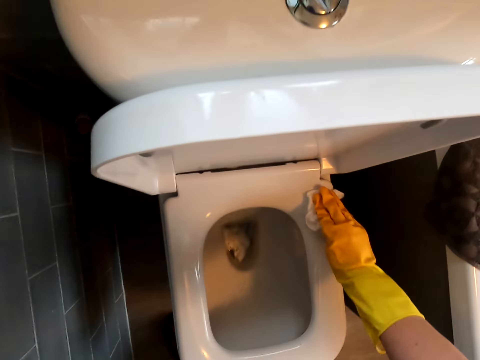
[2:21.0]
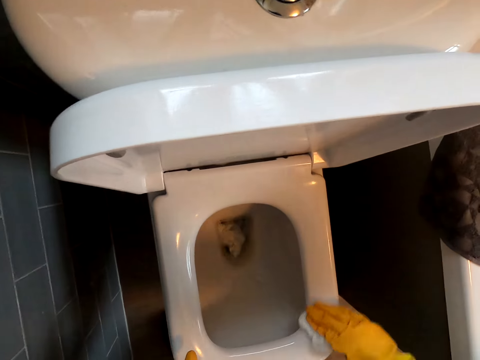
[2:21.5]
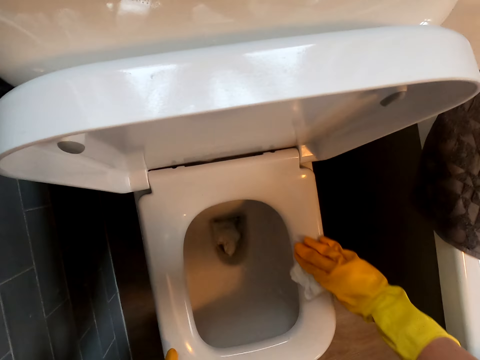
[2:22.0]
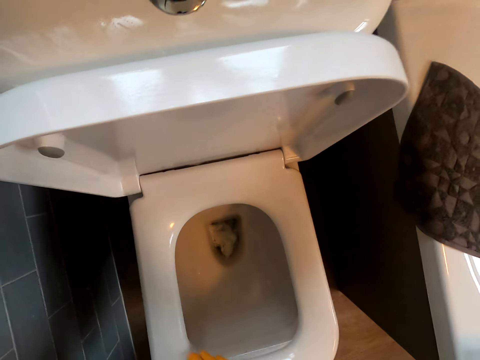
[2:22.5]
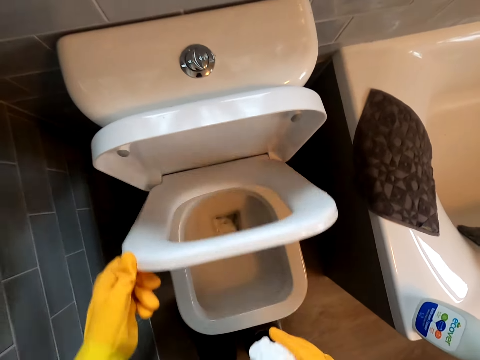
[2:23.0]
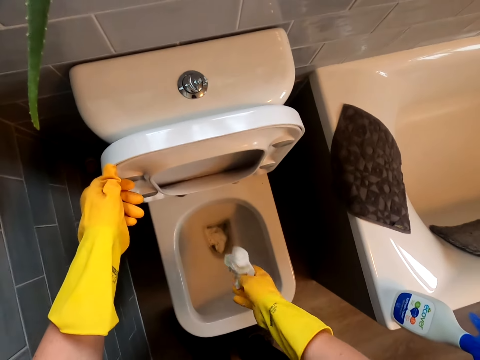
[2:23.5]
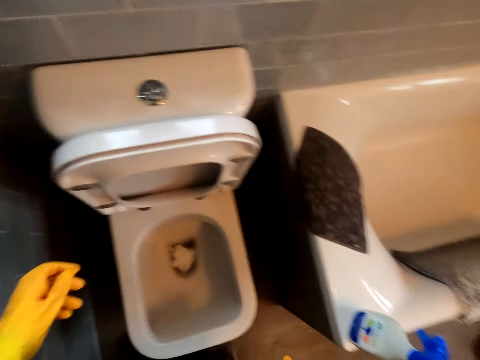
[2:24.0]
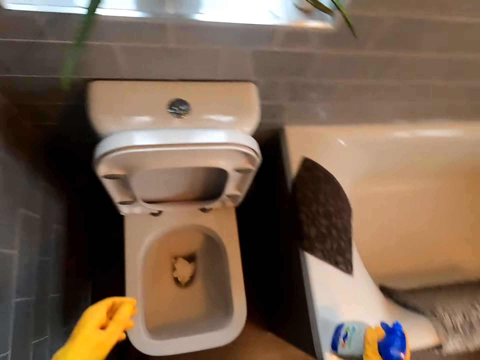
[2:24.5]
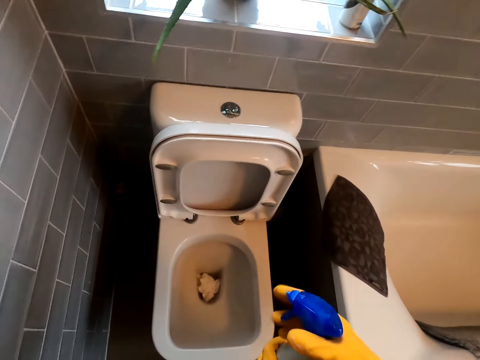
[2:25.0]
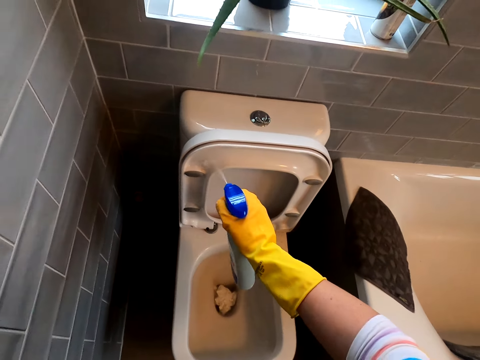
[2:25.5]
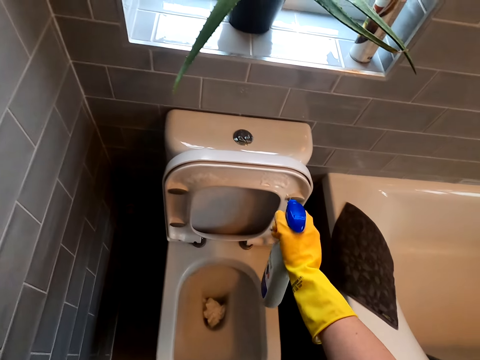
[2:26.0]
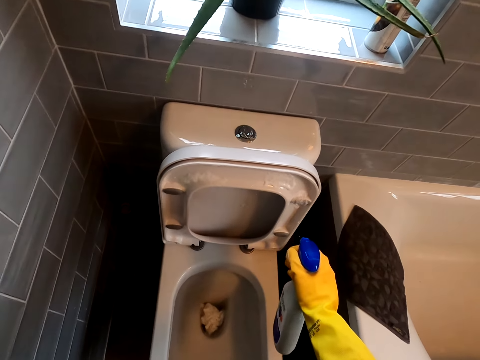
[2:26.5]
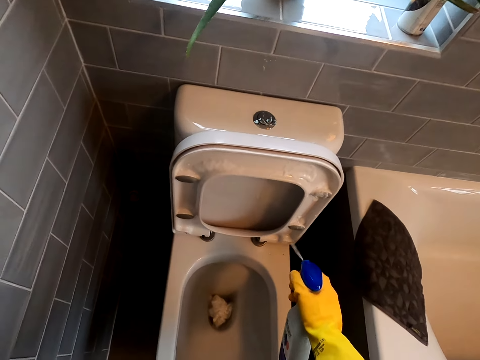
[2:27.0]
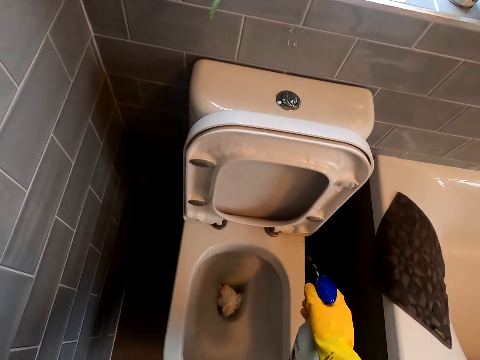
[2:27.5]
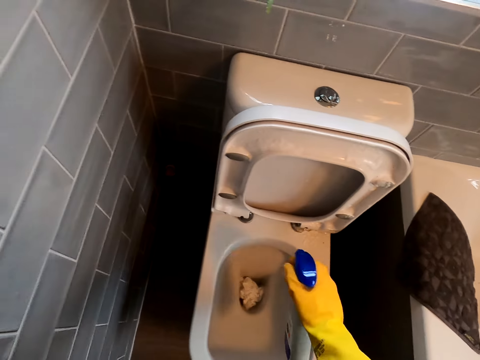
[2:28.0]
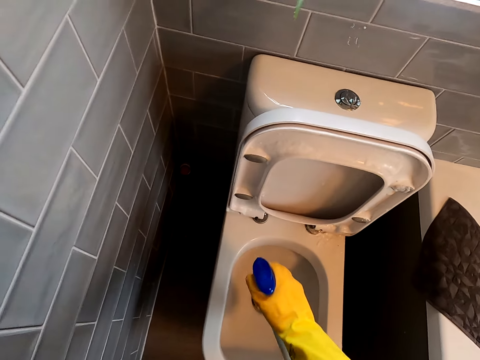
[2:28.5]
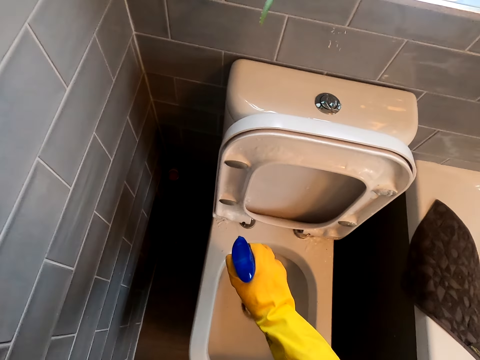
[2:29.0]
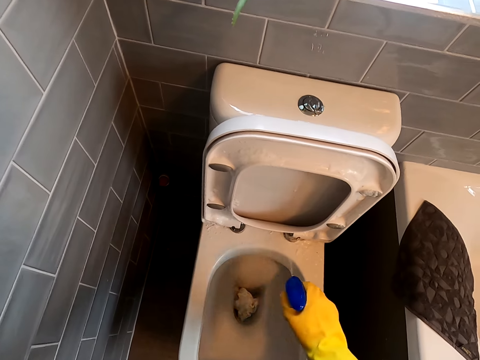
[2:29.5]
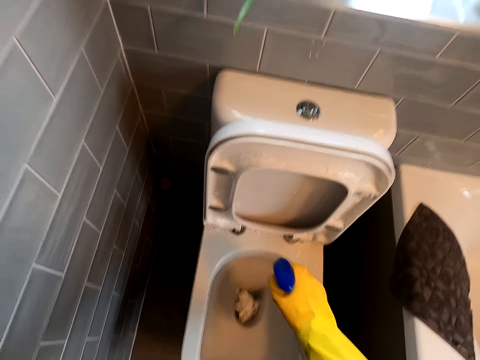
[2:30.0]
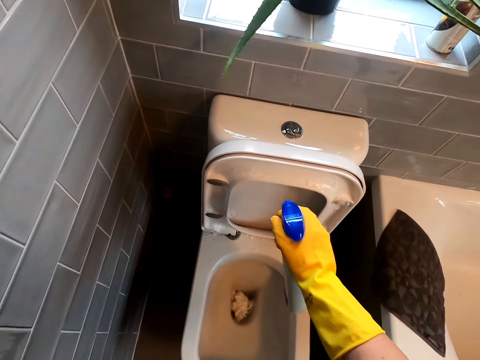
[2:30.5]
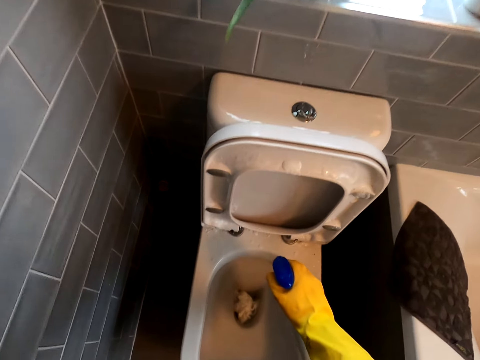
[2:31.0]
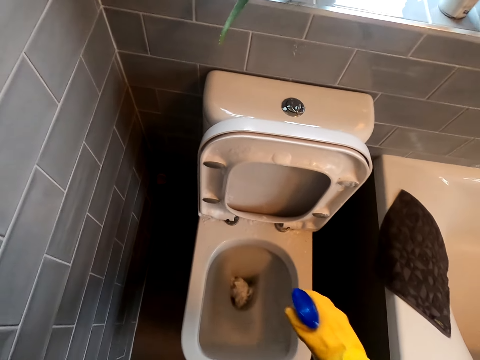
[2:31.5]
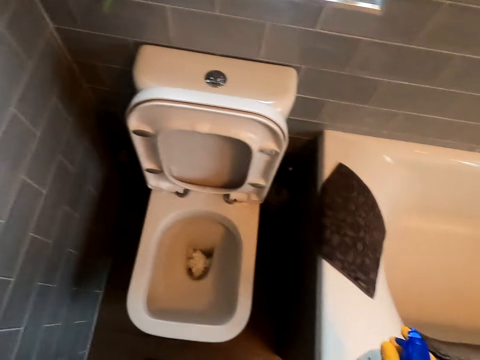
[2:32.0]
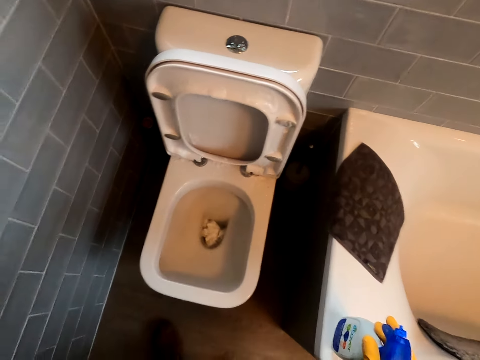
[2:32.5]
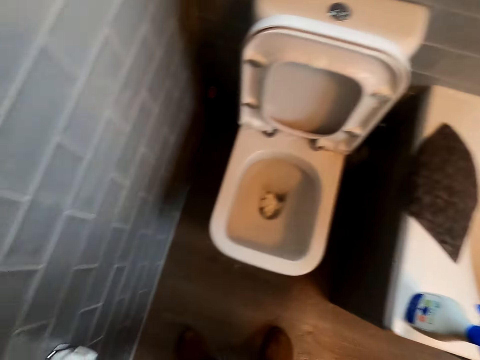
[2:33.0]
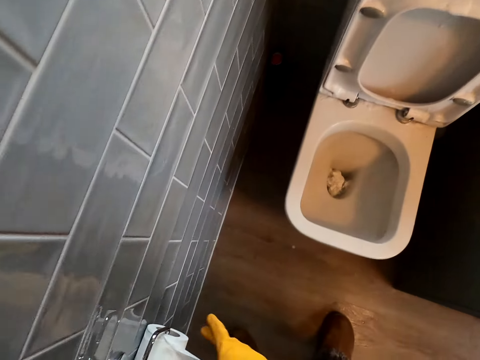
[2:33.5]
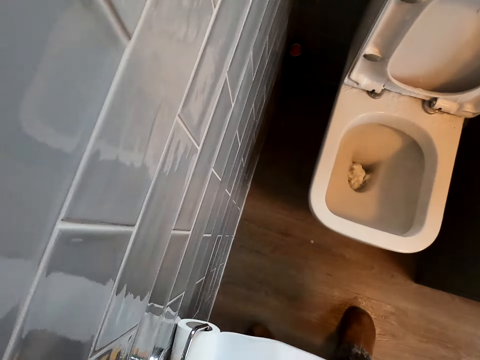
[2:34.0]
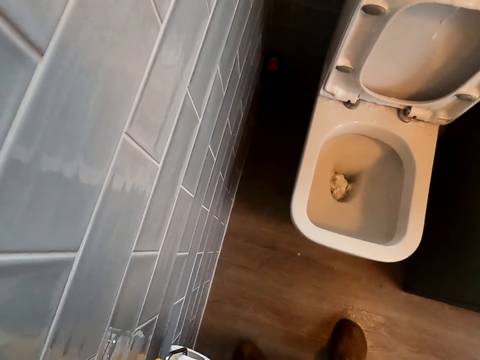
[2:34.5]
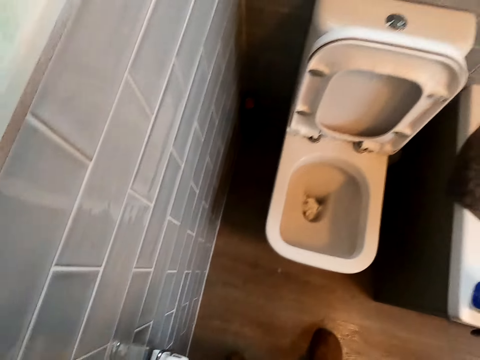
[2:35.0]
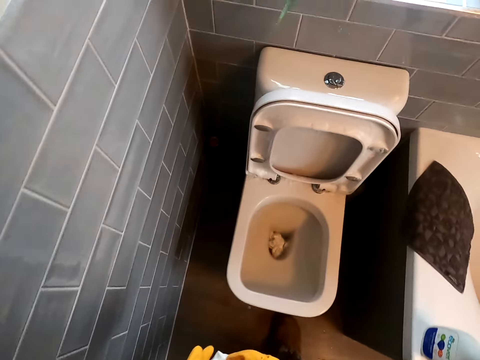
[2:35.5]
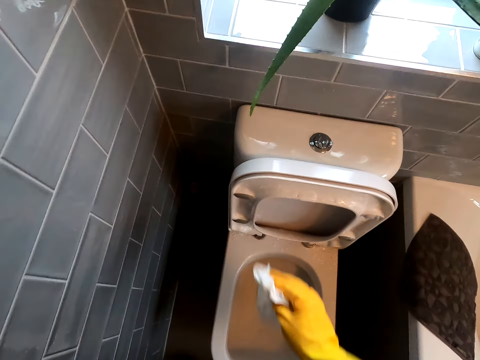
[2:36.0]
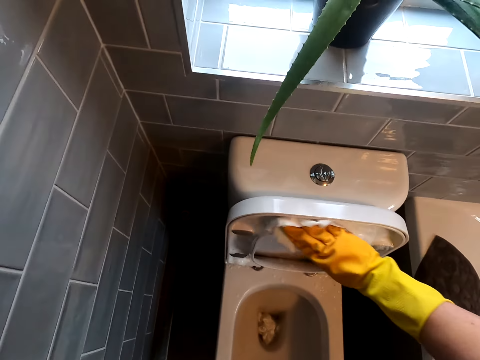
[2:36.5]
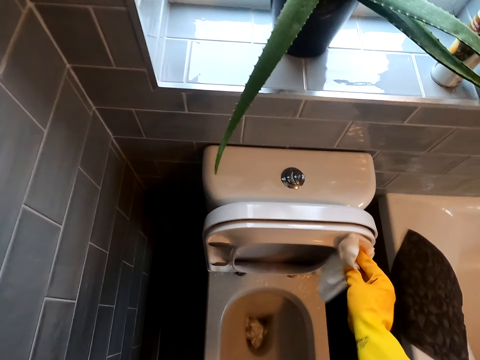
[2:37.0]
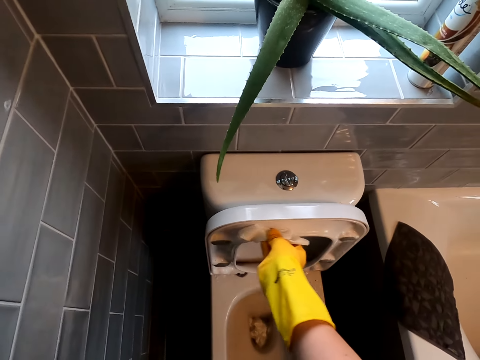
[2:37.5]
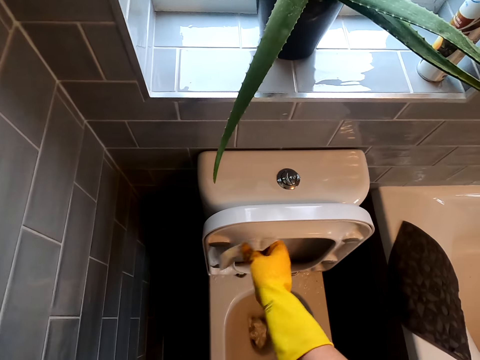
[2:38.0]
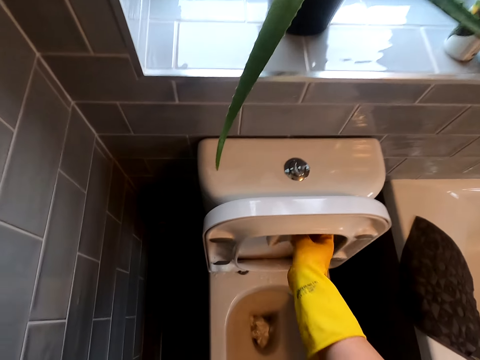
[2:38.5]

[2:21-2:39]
The camera wearer opens the toilet. They throw the tissue in the toilet bowl. They take the spray bottle and spray the toilet cover. They put the spray bottle on the bathtub. They pull the tissue paper, cut the tissue paper, fold the tissue and wipe the toilet cover with the tissue.

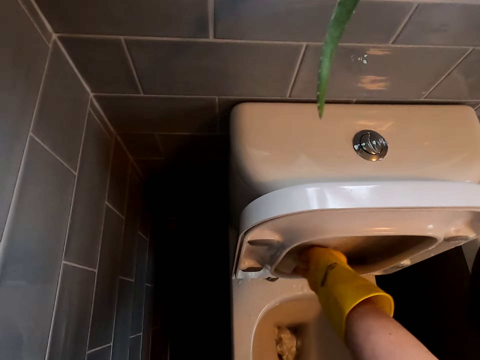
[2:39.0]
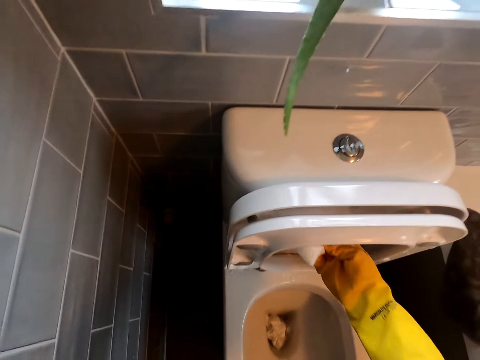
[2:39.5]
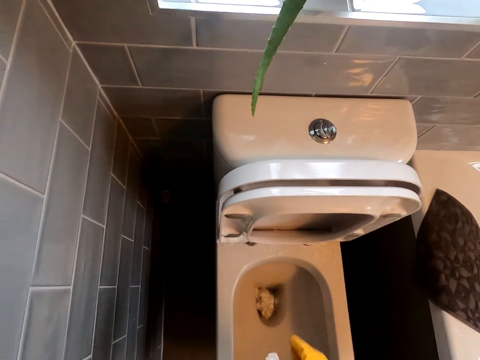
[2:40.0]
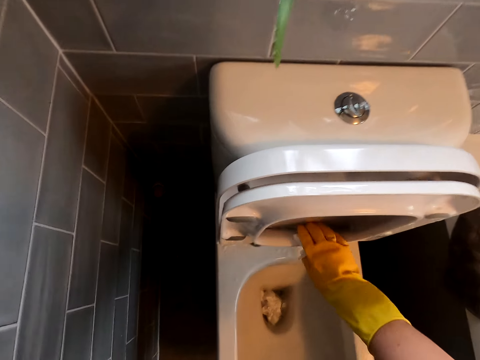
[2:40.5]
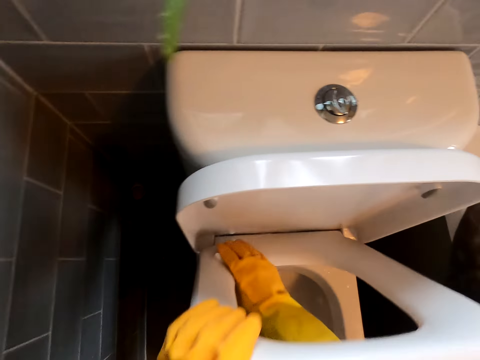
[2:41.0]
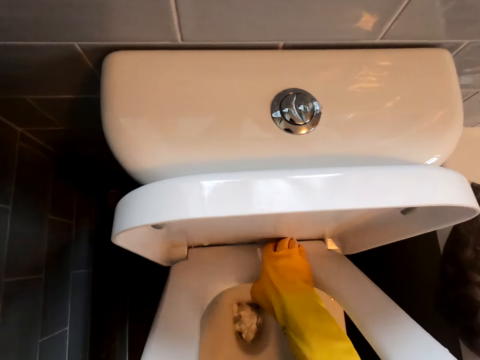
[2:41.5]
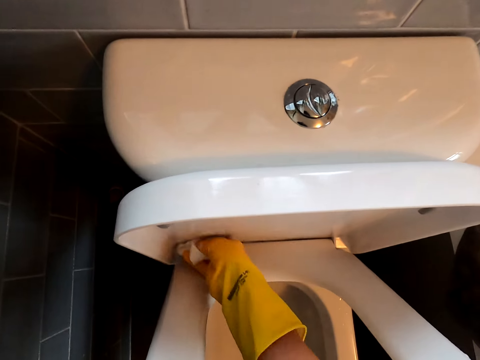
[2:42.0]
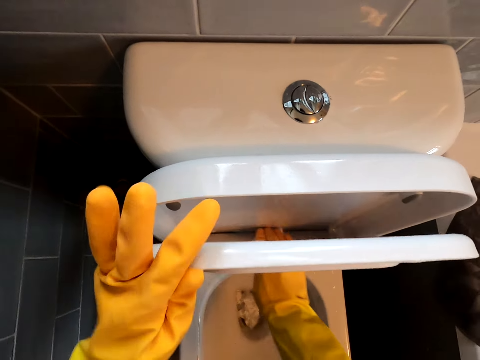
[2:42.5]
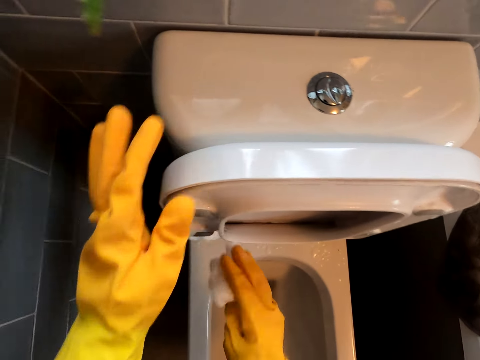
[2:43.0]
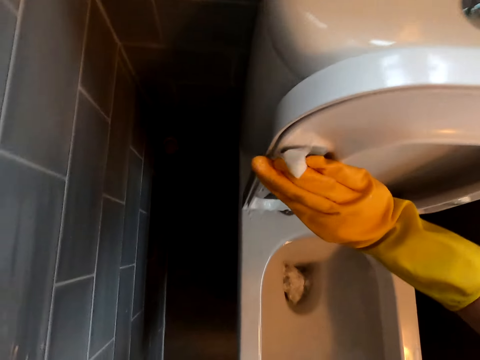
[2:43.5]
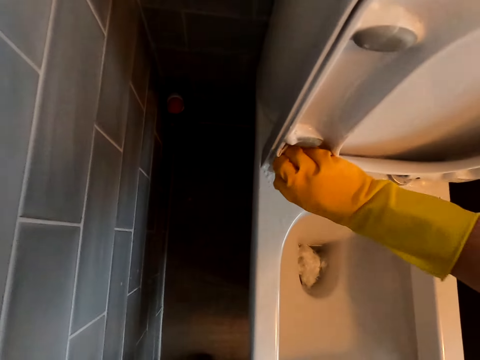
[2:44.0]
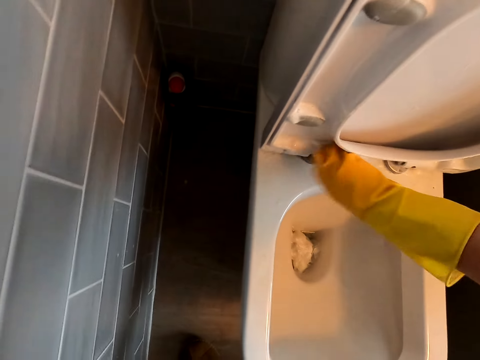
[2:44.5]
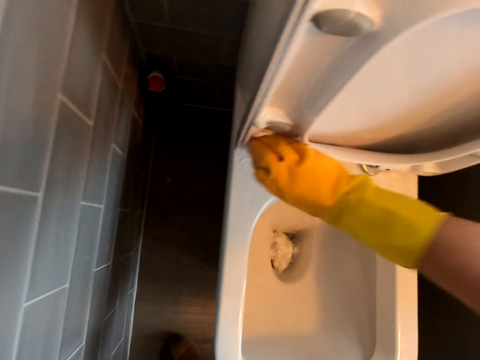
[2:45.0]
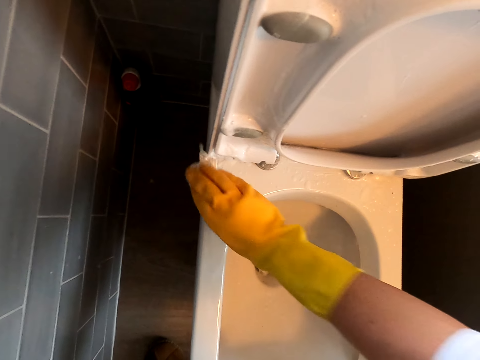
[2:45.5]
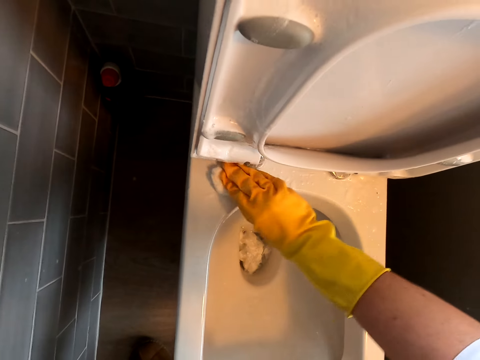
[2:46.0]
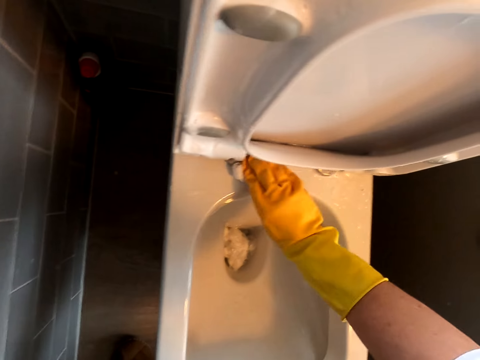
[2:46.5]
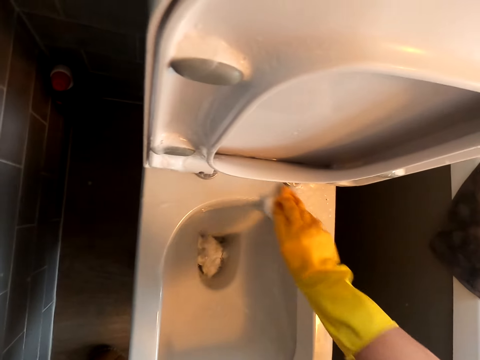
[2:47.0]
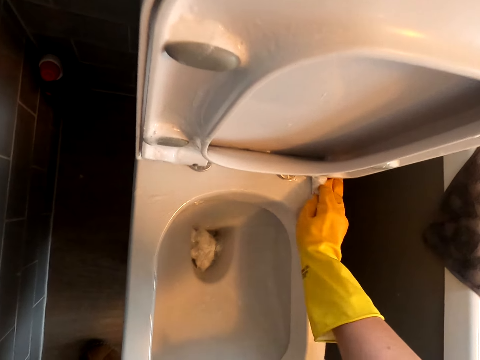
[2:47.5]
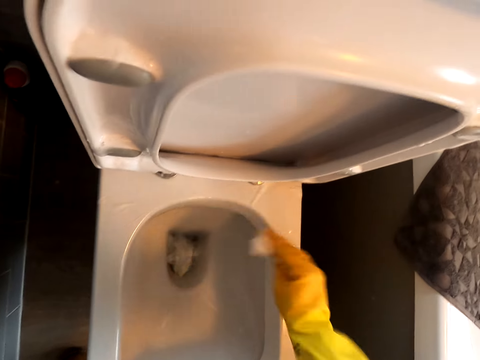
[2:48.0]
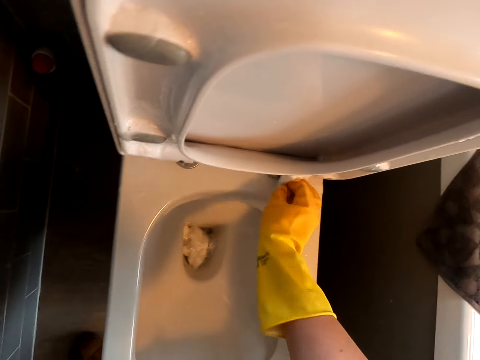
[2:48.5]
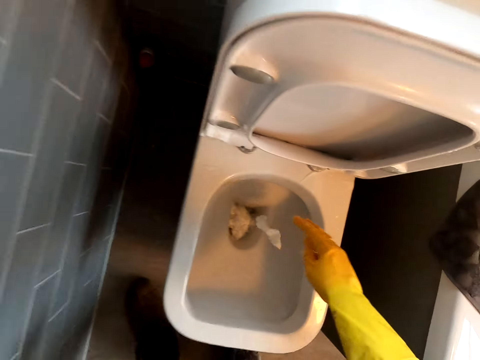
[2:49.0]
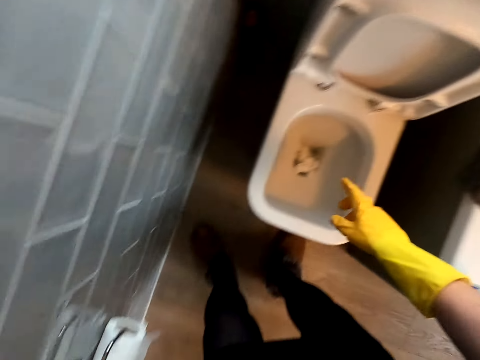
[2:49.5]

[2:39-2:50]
The camera wearer throws the tissue paper in the toilet bowl.
